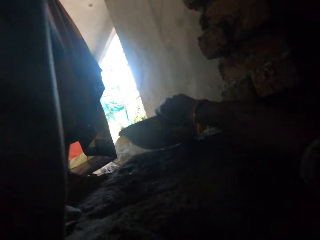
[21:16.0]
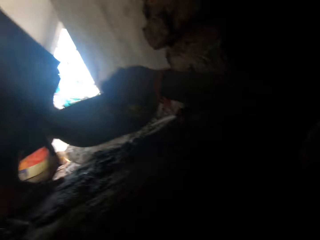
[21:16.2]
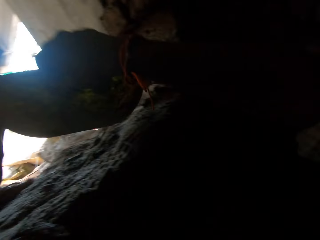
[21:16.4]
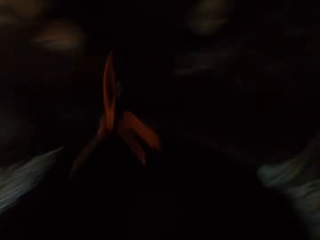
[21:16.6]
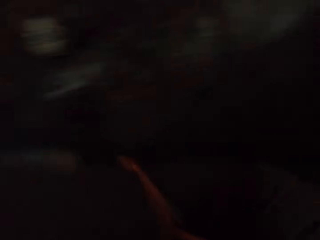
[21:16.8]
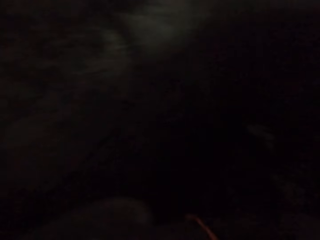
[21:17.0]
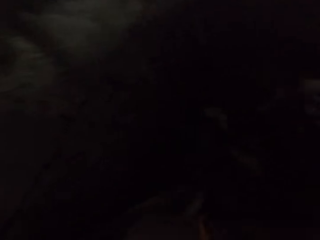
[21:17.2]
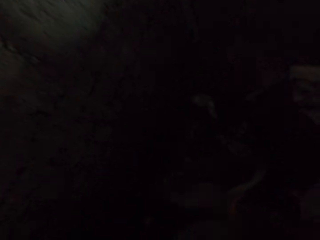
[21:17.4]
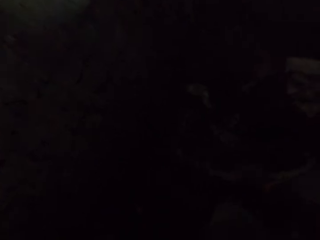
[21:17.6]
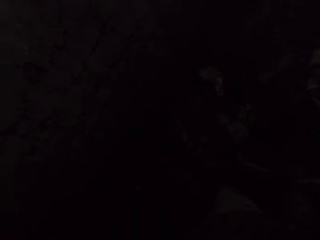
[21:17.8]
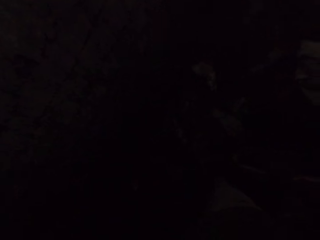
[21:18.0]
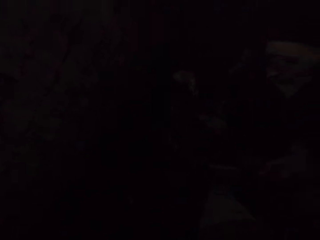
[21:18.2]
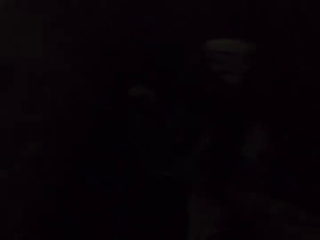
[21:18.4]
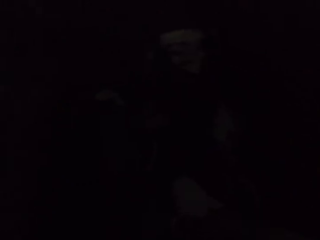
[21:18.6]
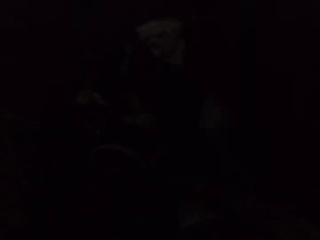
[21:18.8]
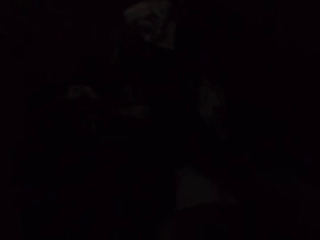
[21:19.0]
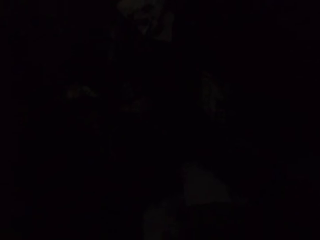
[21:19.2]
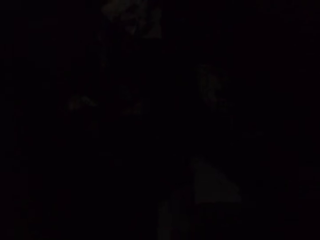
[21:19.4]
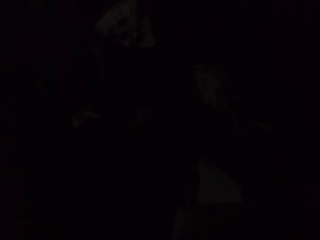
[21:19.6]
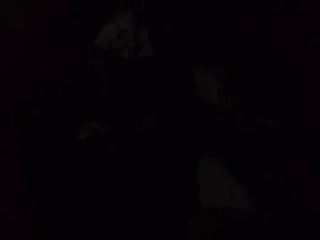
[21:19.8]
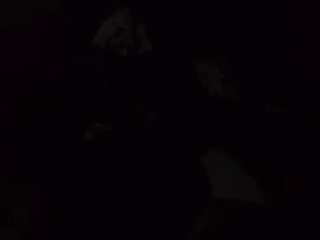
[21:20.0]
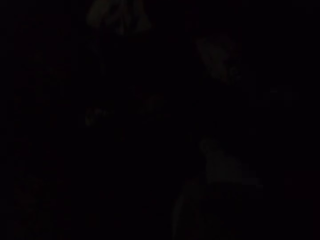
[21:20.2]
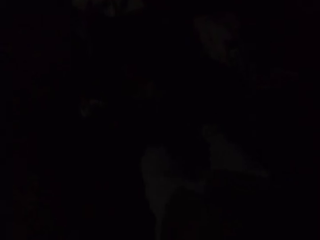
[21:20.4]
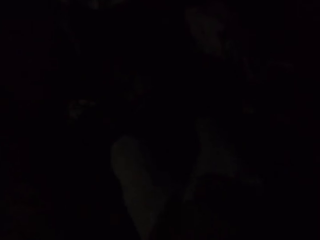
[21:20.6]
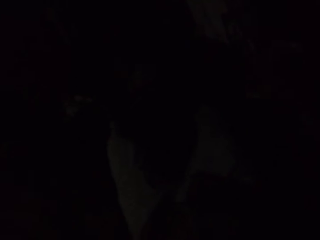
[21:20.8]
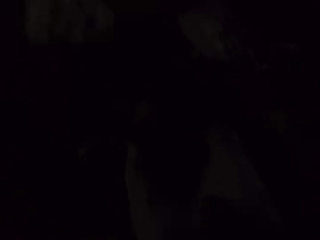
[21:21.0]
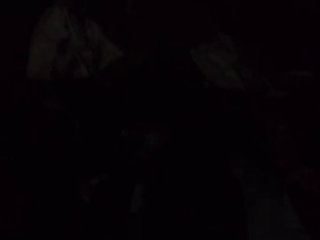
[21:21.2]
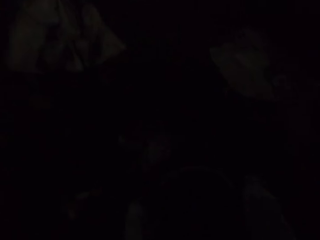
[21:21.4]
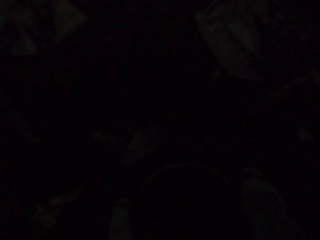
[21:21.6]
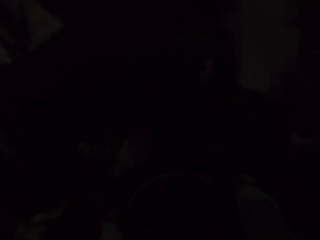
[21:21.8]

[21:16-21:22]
The camera wearer places his right hand on the head pan on the ground. He pulls the head pan on the ground with his right hand and takes the head pan from the ground with his right hand.

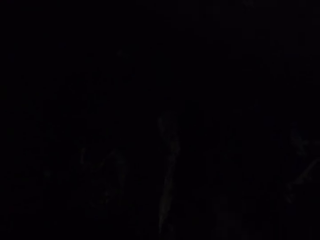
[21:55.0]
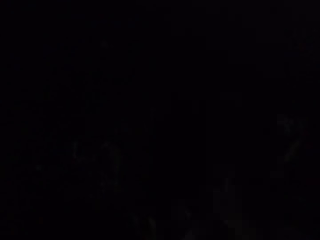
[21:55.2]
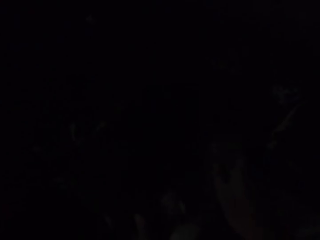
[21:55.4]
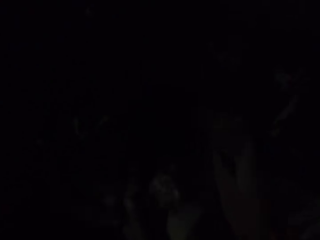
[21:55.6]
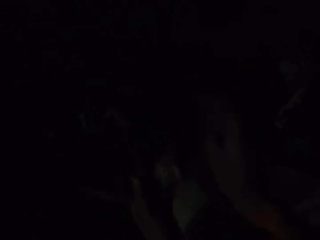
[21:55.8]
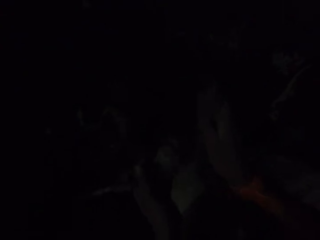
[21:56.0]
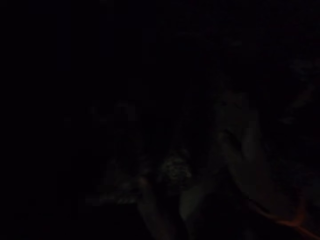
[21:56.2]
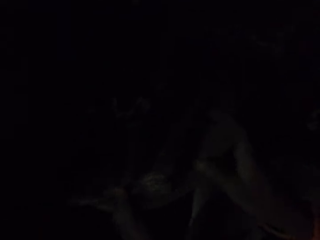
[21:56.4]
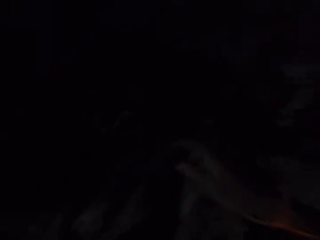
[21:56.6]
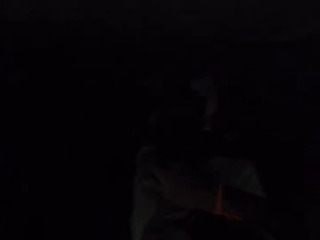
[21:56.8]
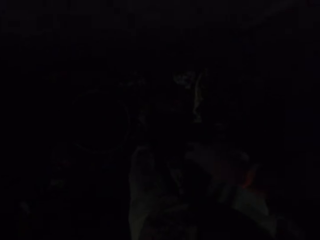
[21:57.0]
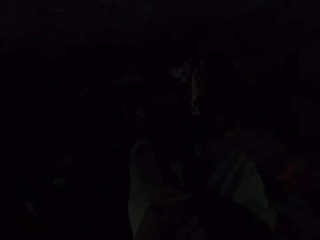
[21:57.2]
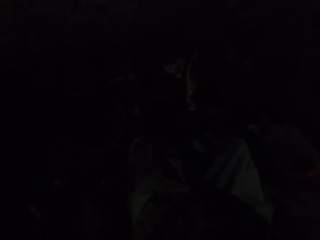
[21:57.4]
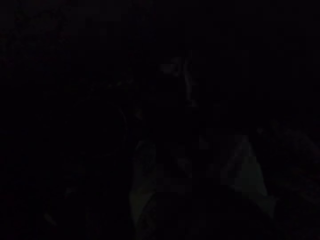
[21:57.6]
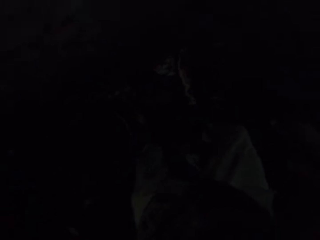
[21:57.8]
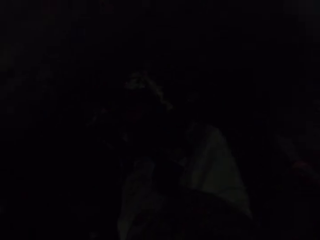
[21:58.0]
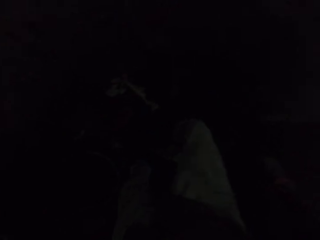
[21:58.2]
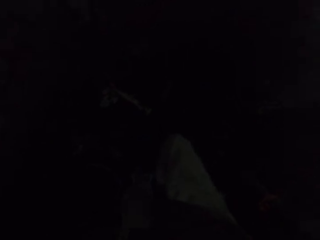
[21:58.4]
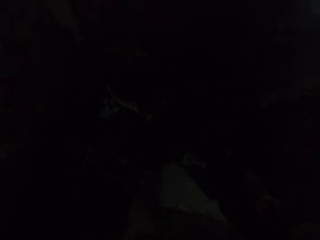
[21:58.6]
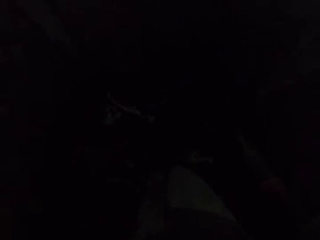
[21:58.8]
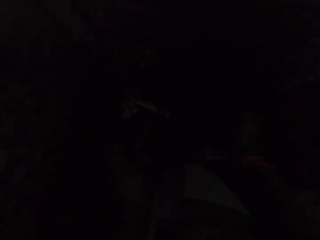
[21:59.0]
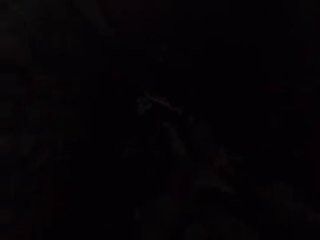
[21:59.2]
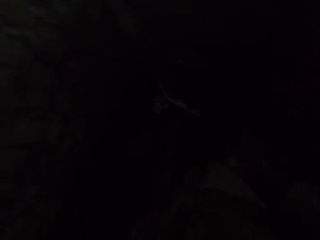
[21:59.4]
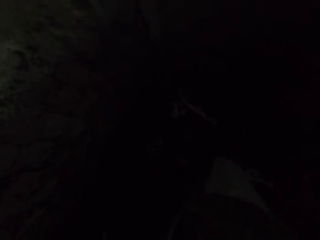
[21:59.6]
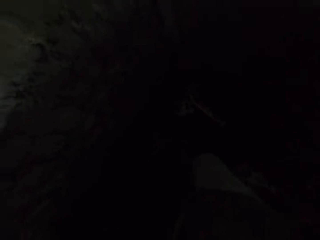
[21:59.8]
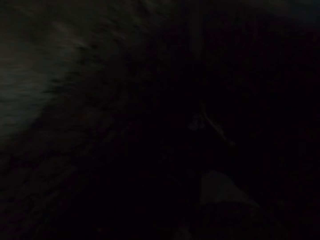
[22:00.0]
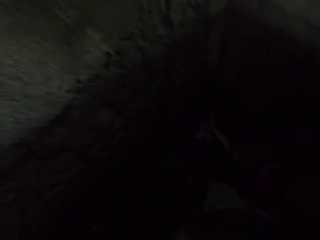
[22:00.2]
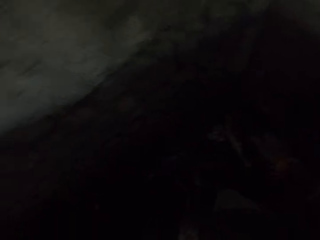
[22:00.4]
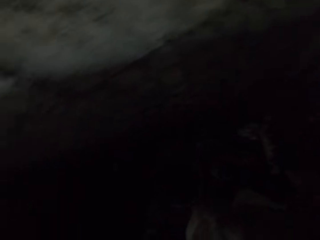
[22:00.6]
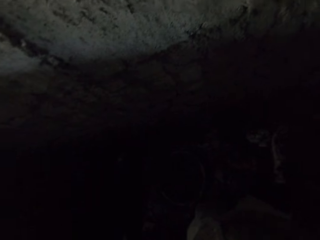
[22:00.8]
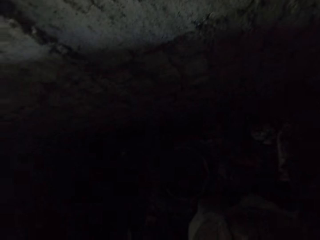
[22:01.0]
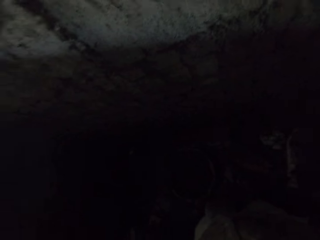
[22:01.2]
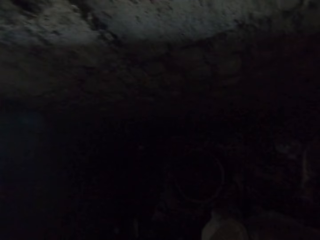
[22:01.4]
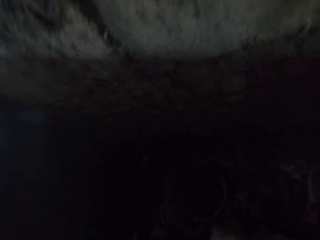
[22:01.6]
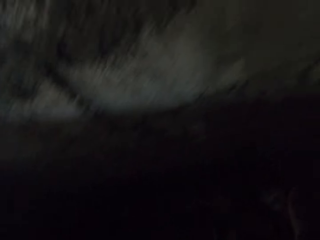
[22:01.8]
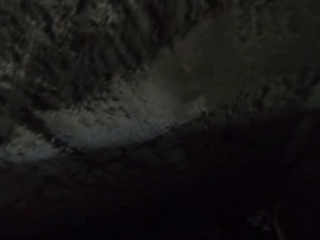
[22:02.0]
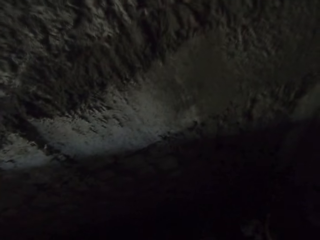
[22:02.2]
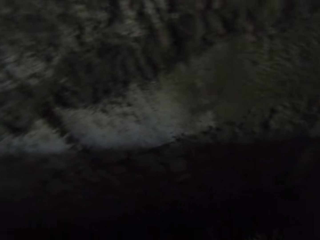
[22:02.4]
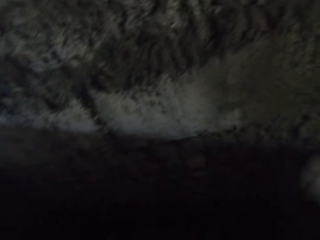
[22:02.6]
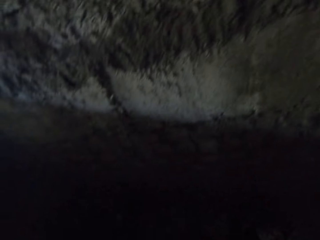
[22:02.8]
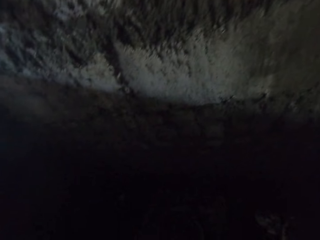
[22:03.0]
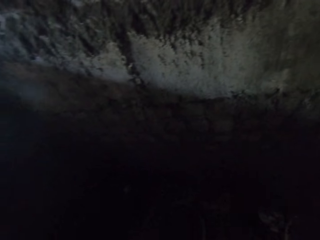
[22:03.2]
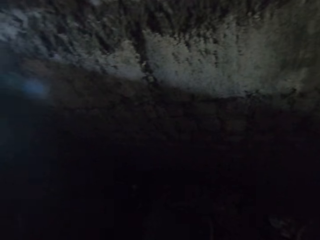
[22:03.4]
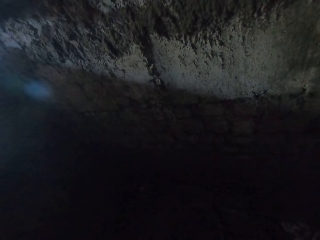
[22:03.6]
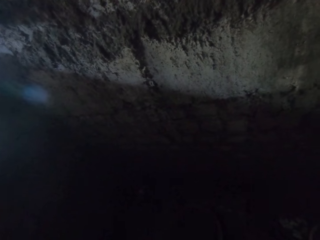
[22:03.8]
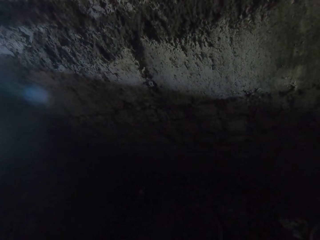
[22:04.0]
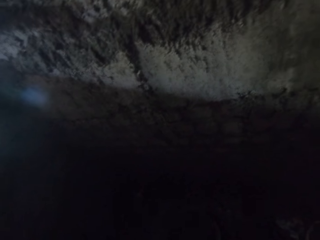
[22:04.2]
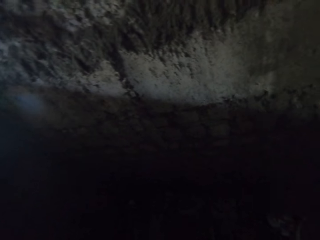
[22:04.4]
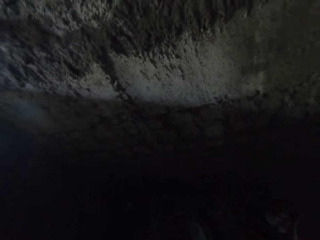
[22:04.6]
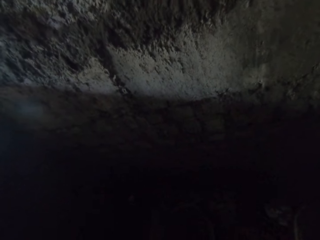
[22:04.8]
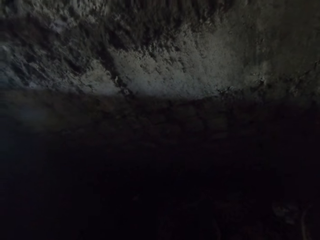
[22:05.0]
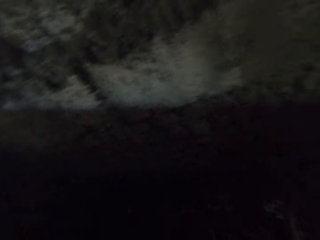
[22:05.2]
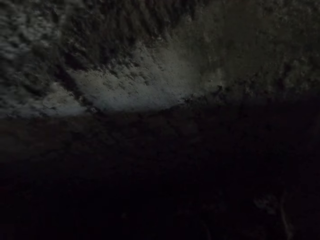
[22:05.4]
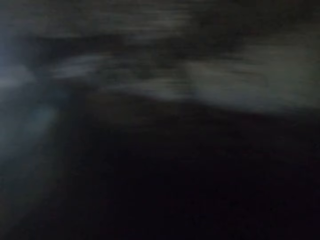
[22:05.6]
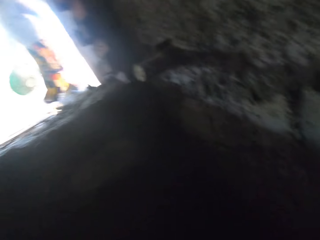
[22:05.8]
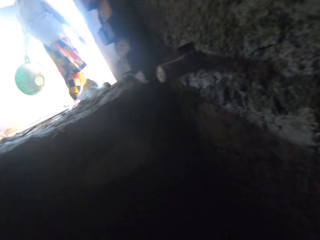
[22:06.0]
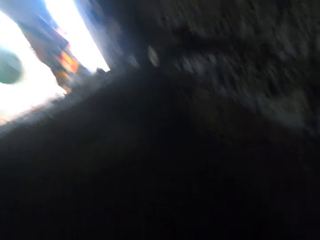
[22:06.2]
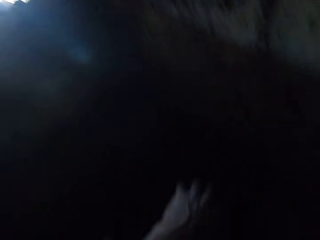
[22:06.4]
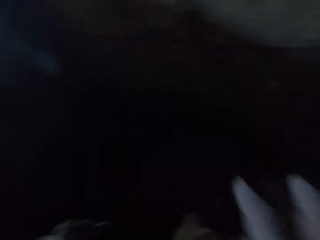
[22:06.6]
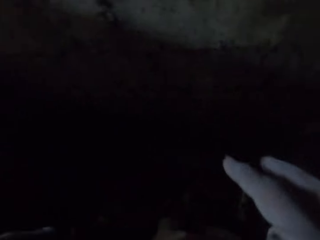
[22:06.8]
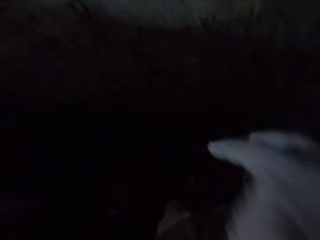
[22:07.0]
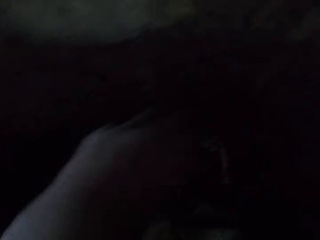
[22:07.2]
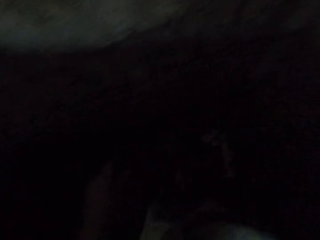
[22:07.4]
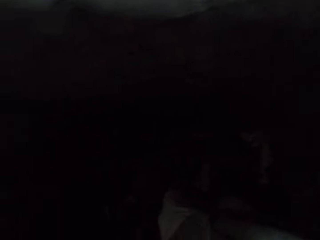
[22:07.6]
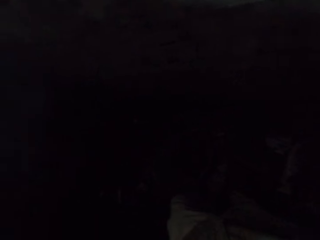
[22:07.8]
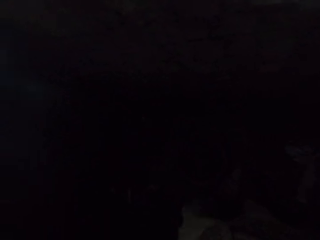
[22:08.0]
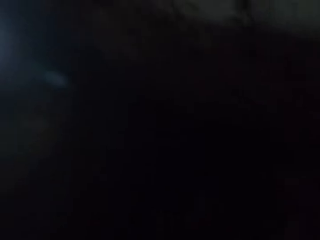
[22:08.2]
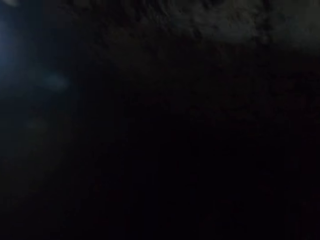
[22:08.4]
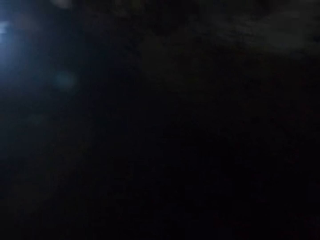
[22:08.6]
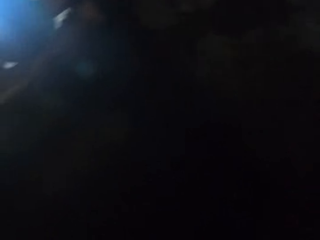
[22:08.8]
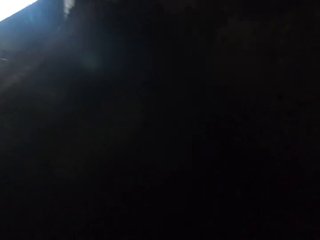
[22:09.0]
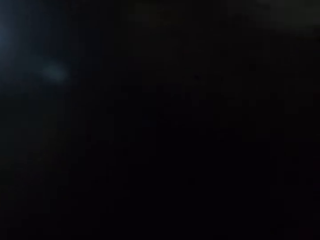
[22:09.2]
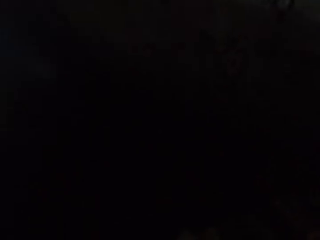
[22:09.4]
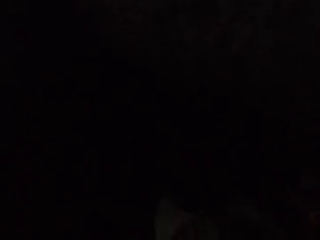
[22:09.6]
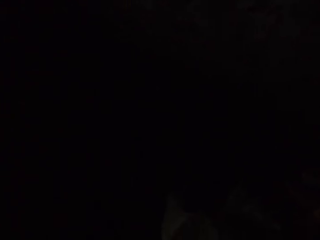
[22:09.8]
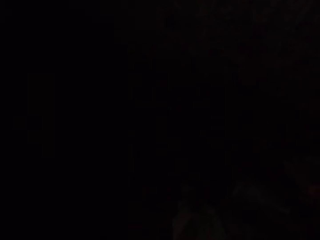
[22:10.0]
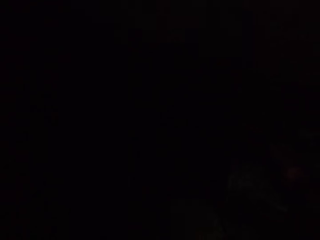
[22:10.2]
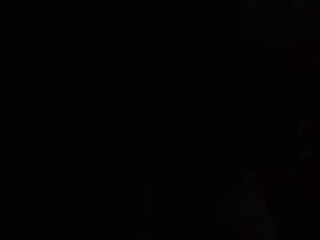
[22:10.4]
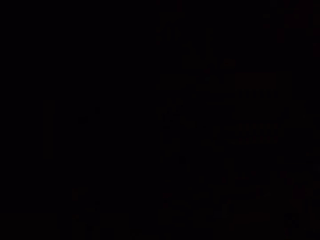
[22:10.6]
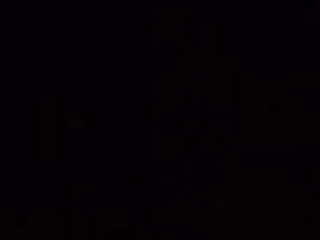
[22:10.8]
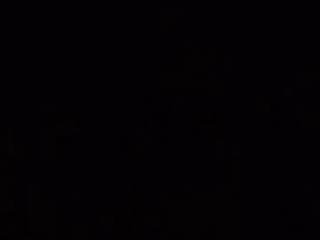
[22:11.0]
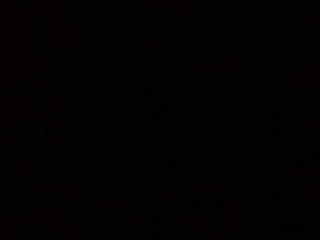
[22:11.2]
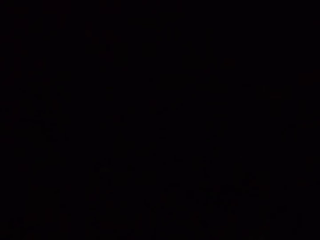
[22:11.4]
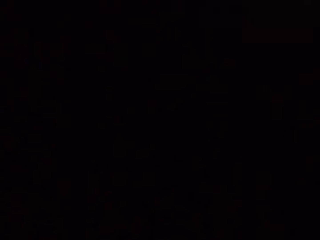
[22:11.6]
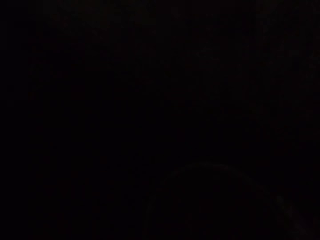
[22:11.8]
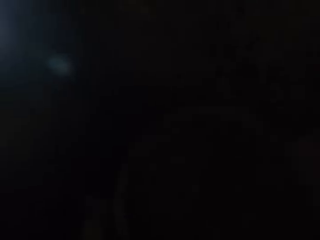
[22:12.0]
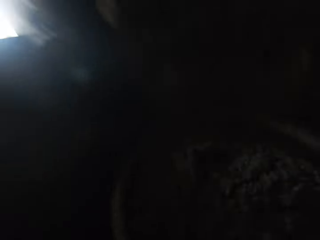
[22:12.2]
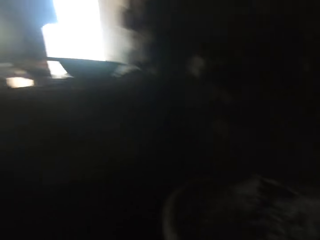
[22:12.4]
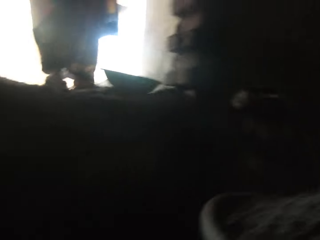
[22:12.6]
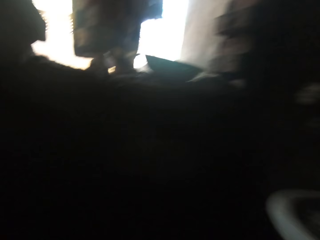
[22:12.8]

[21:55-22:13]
The camera wearer holds a plastic bag with both hands. The woman places the head pan on the ground with her right hand.
